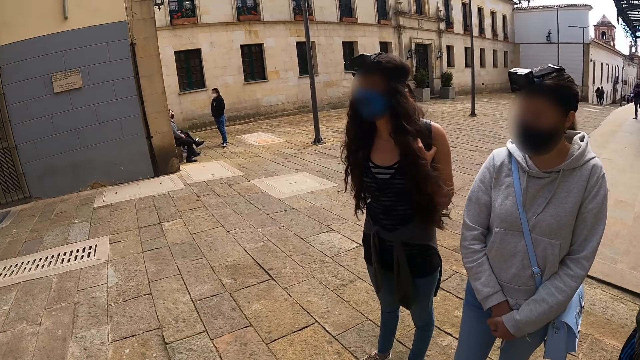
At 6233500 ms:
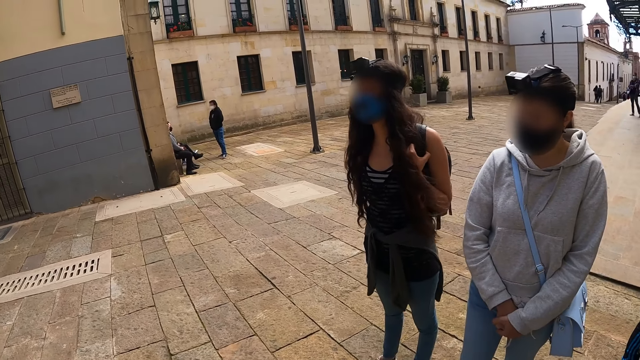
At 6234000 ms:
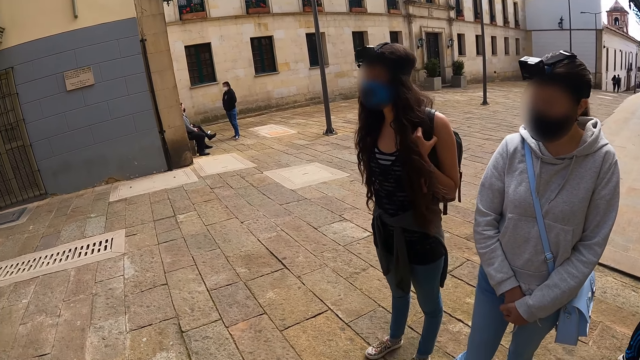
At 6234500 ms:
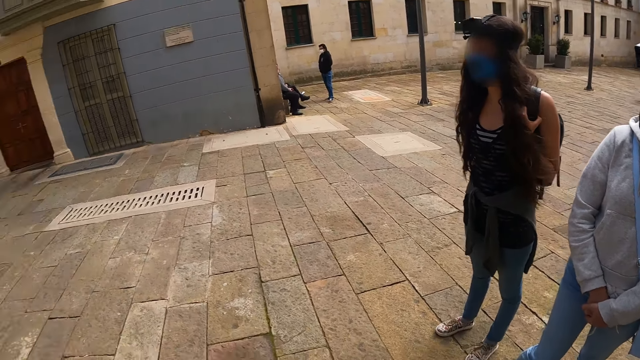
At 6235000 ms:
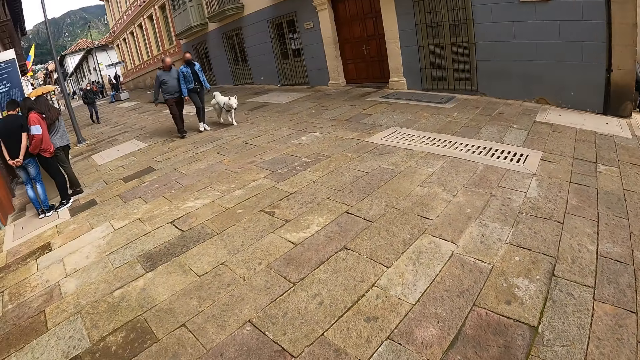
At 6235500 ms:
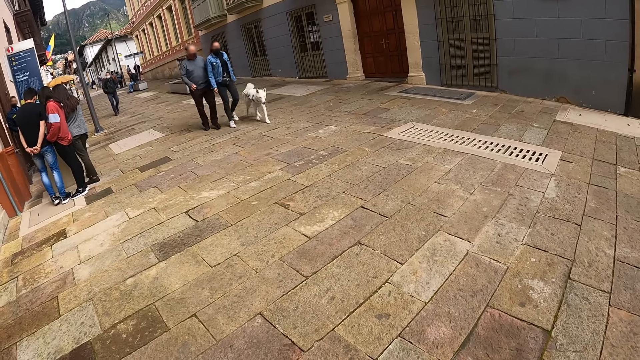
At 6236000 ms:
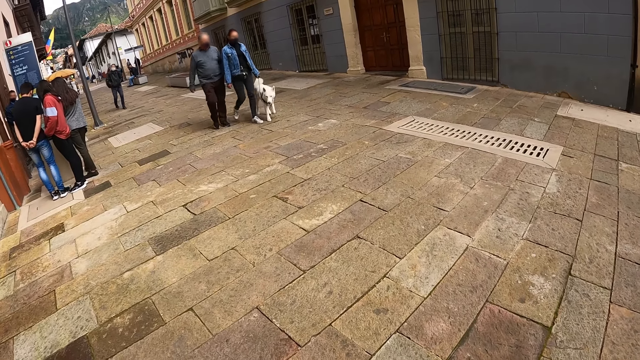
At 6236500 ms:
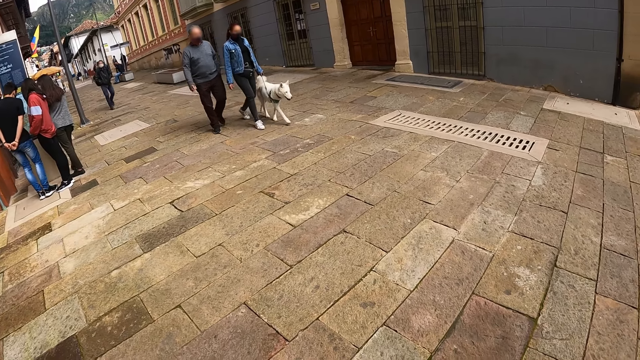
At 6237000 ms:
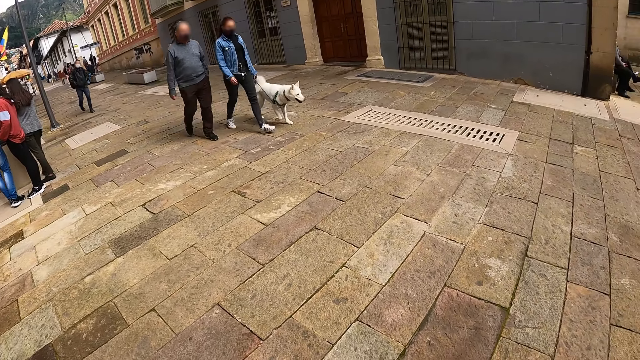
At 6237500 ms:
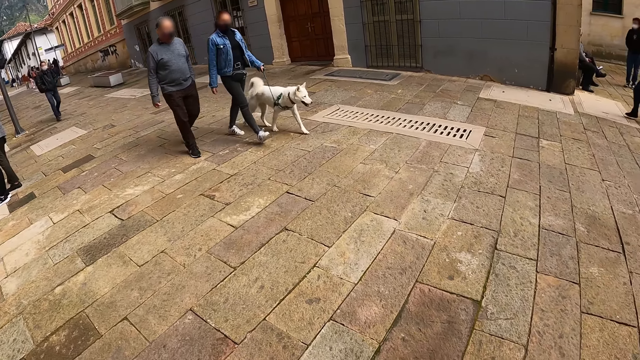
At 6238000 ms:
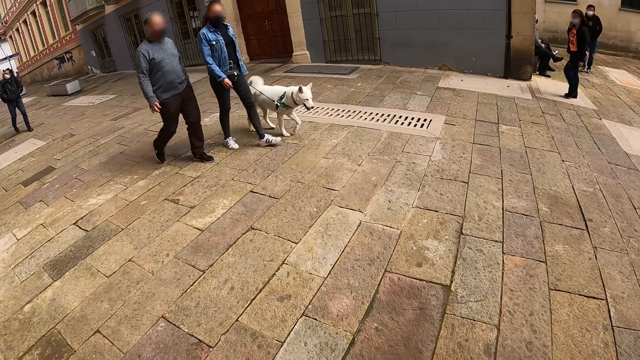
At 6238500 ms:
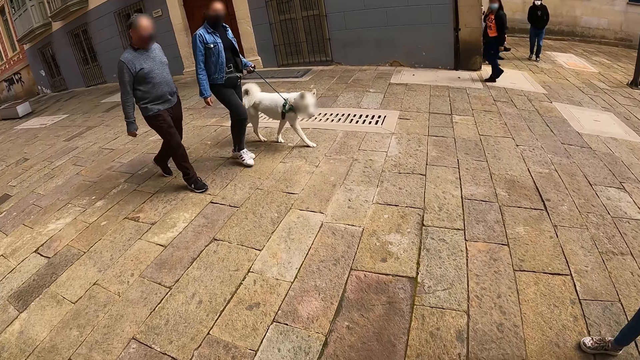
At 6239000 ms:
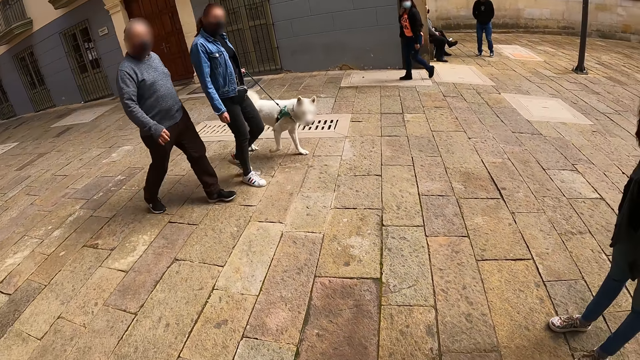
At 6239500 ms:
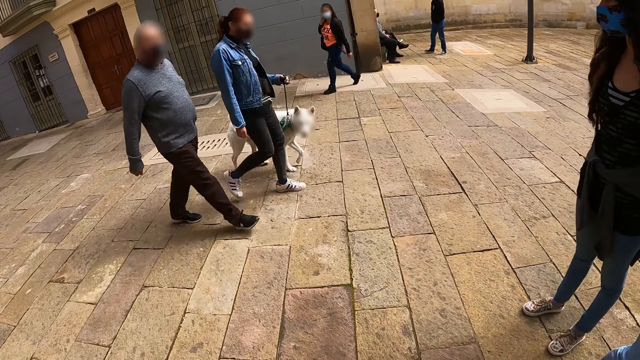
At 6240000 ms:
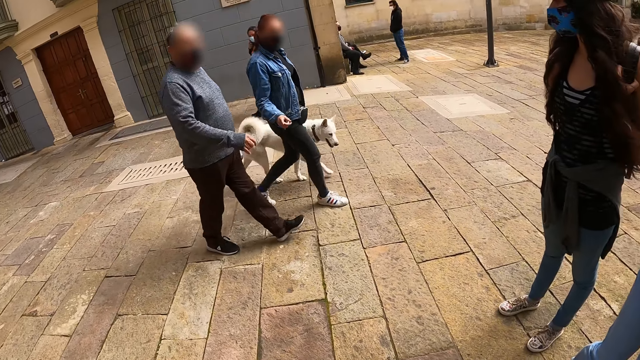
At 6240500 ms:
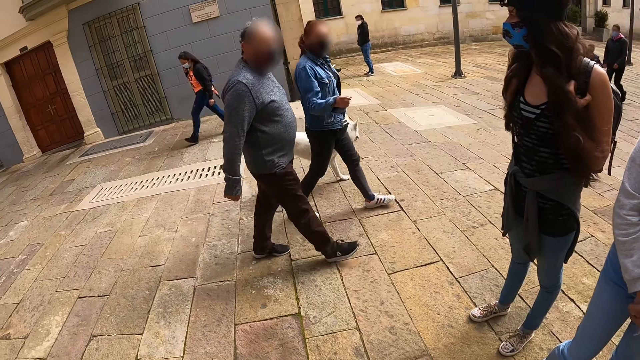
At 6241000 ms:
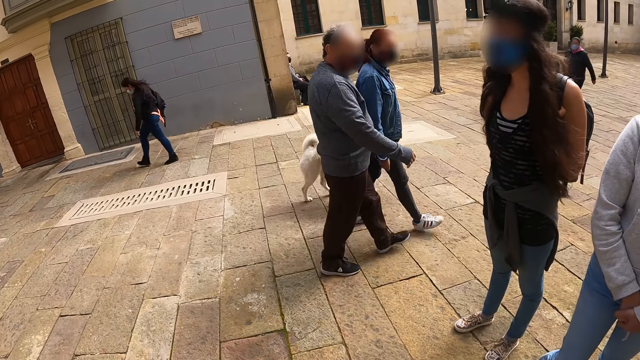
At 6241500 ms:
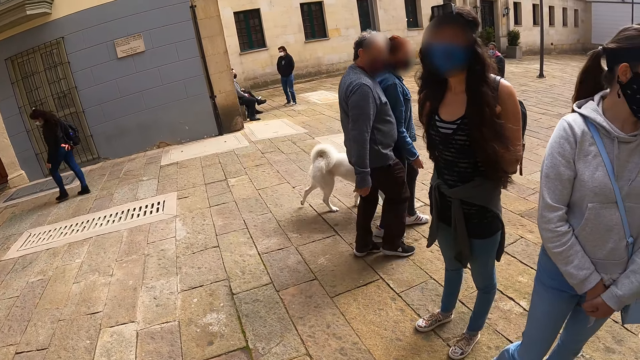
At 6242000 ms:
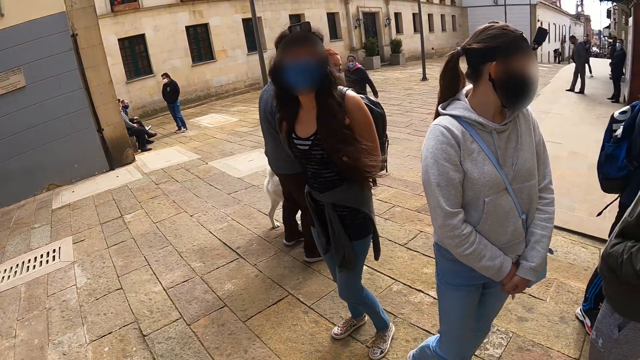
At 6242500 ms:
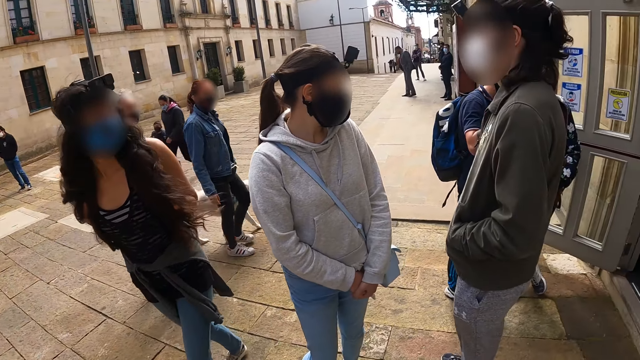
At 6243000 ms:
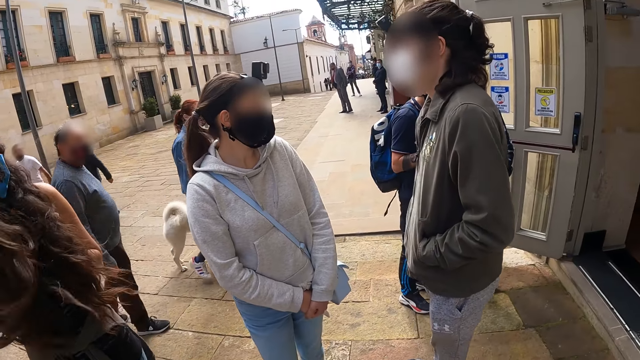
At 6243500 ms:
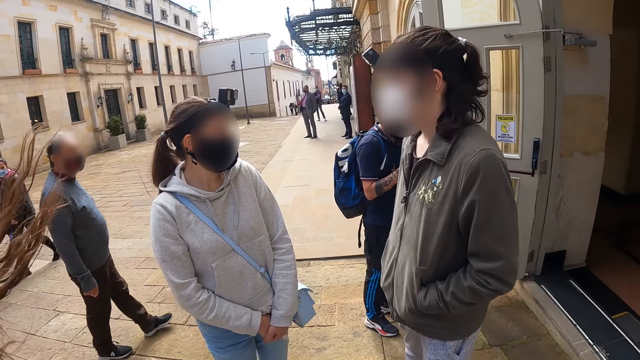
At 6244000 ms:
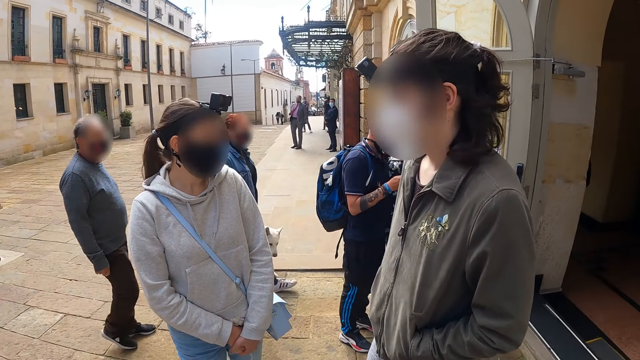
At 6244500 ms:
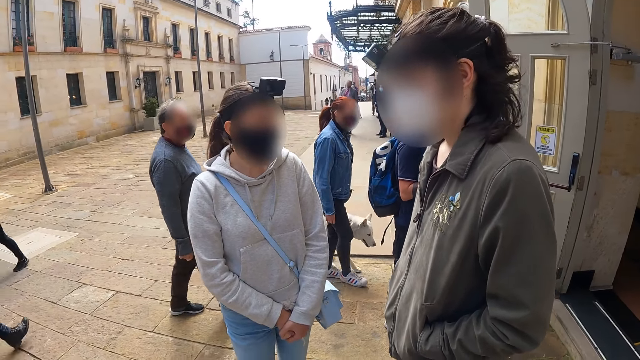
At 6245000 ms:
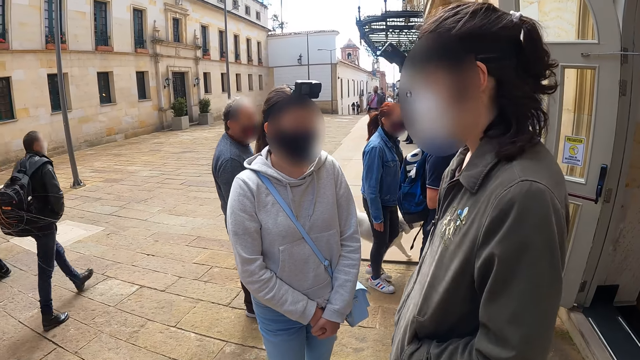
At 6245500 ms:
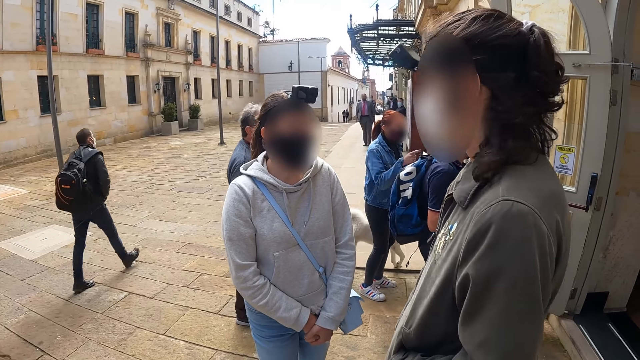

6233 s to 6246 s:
A woman nods her head. The woman walks around. The camera wearer looks at the person, another person, and a third person.

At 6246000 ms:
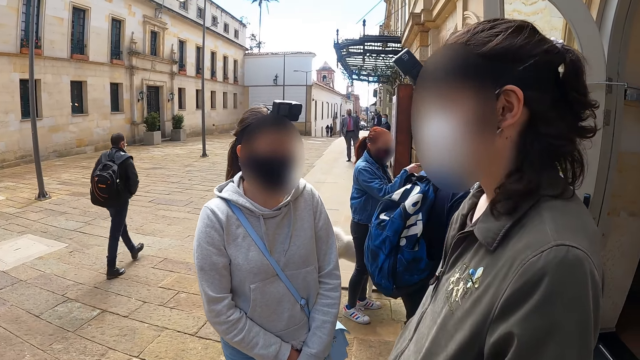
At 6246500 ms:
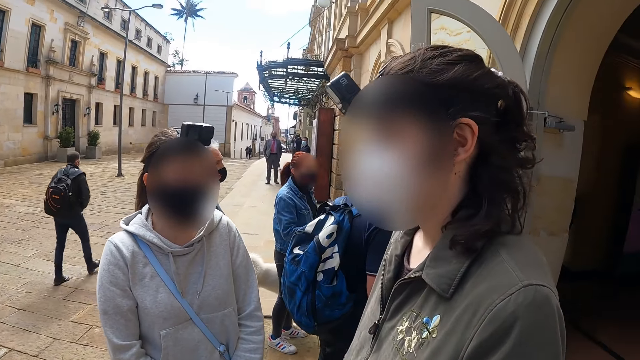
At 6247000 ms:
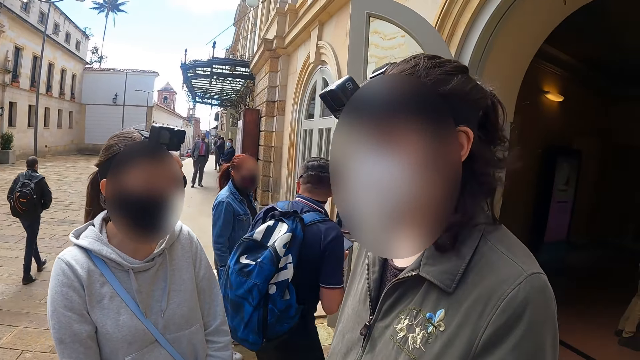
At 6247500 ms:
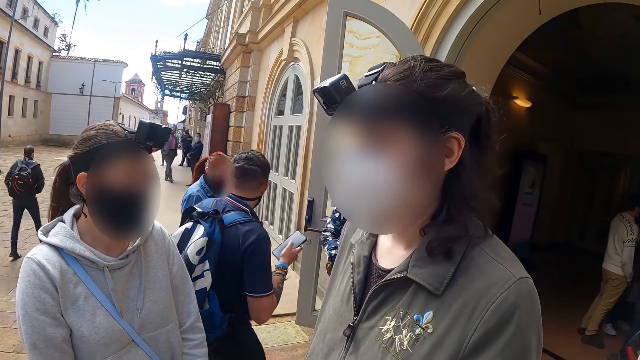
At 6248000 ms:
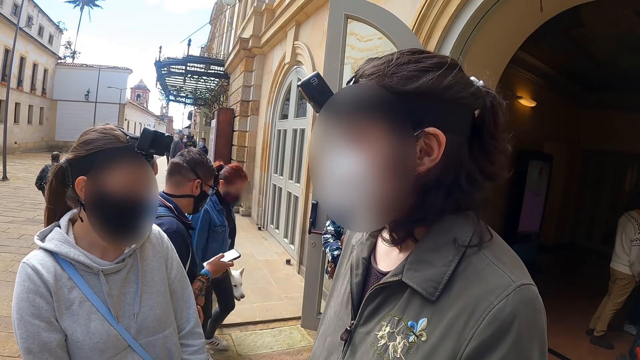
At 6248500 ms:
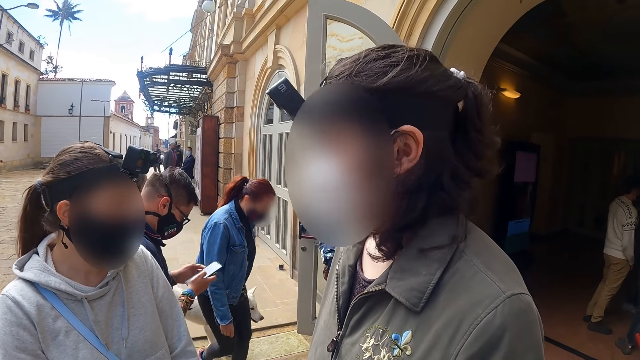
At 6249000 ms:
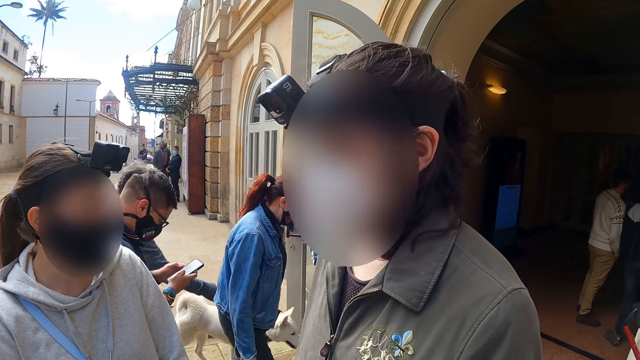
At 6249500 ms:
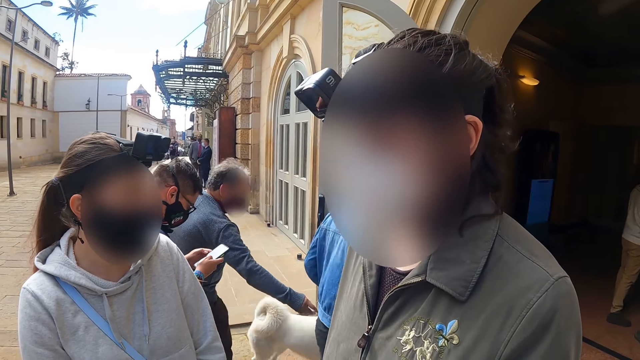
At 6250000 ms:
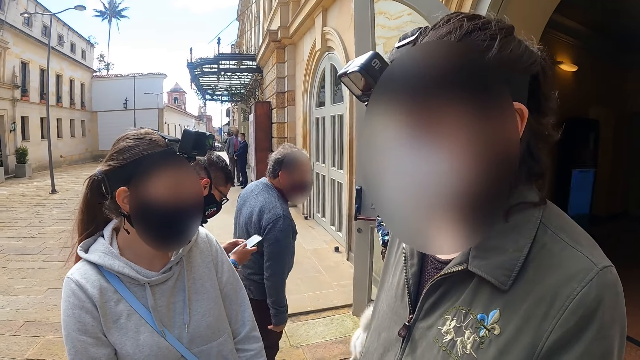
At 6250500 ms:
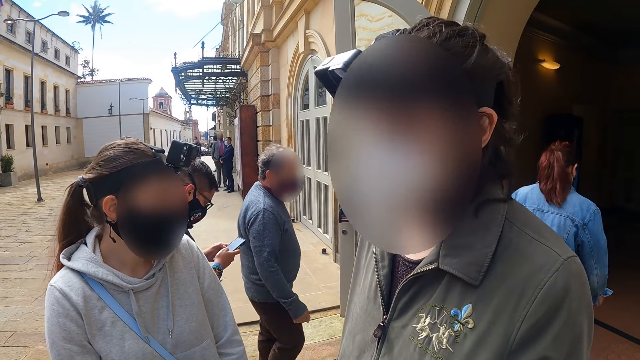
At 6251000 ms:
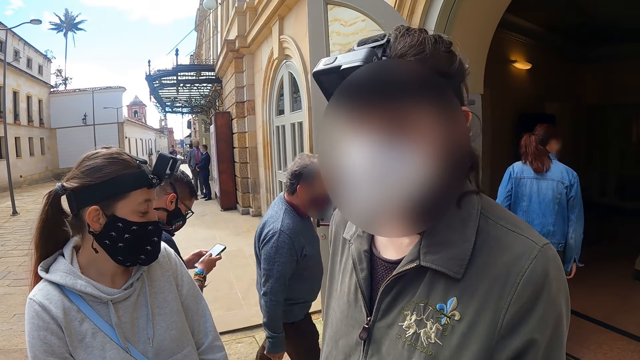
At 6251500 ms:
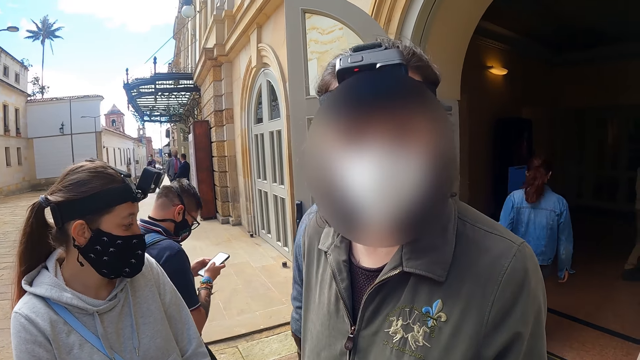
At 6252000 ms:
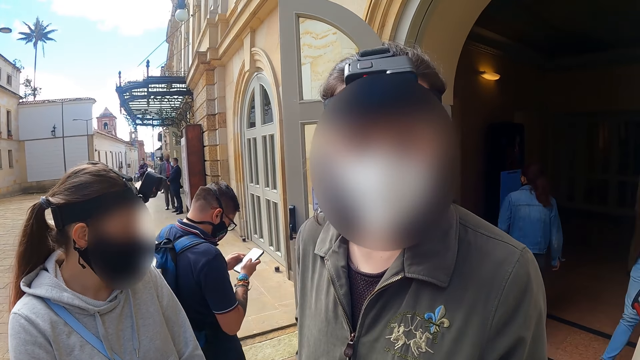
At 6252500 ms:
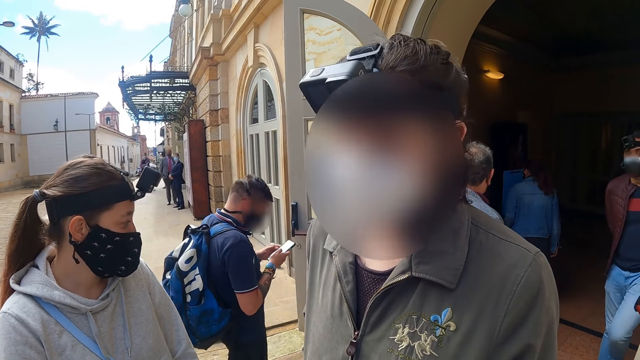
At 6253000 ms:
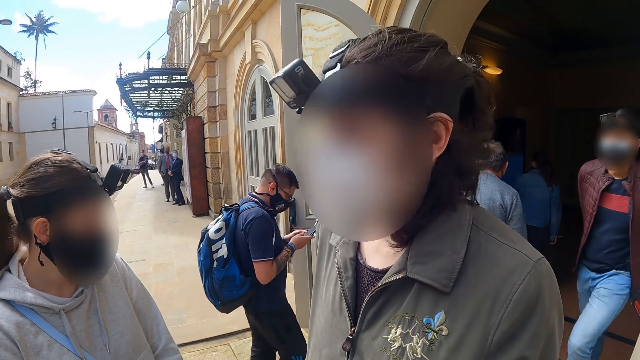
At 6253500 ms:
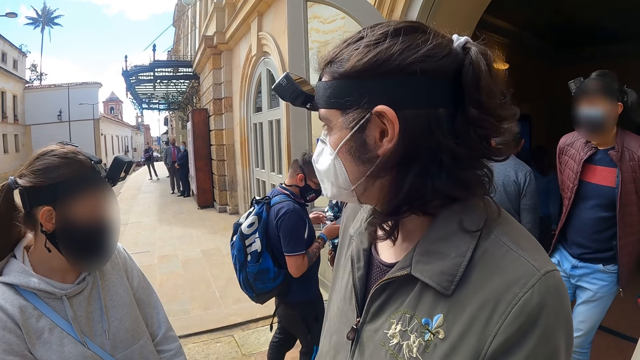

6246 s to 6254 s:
A person talks to another person.
